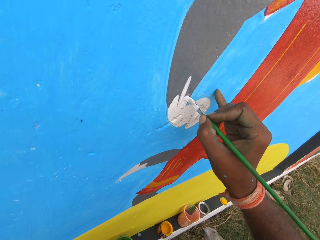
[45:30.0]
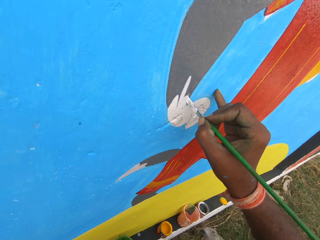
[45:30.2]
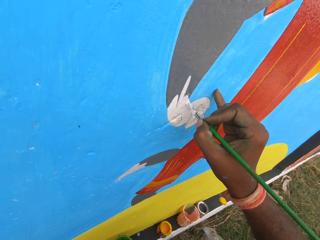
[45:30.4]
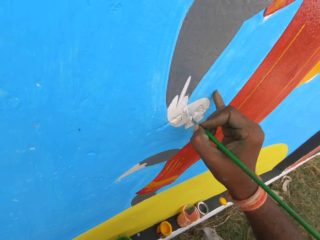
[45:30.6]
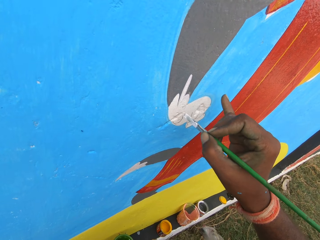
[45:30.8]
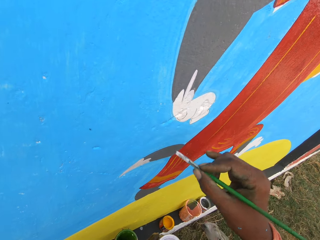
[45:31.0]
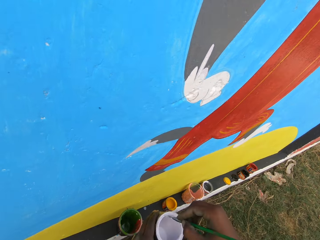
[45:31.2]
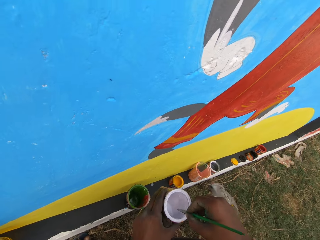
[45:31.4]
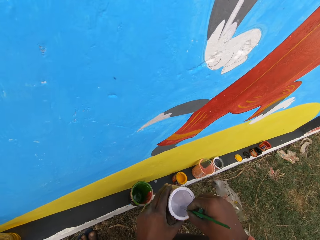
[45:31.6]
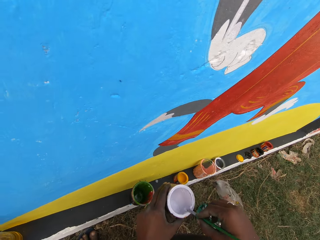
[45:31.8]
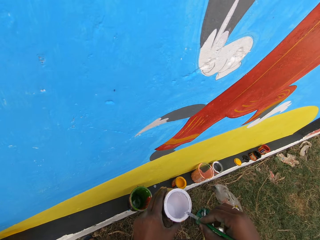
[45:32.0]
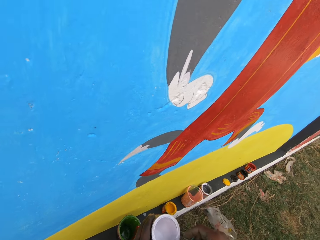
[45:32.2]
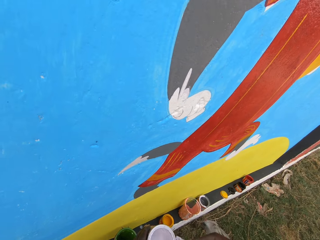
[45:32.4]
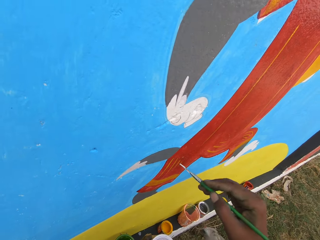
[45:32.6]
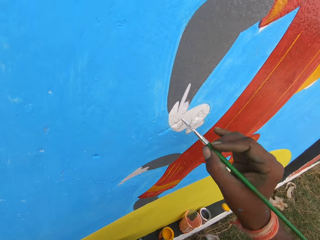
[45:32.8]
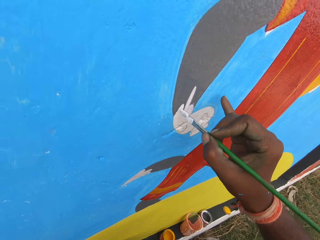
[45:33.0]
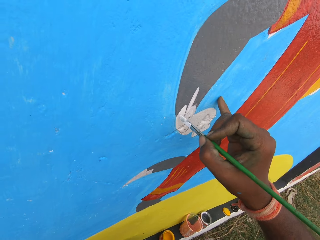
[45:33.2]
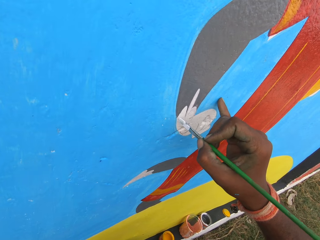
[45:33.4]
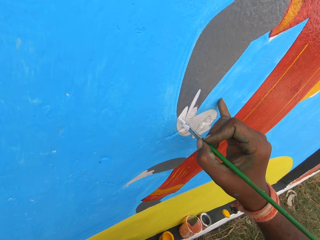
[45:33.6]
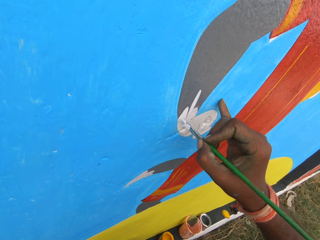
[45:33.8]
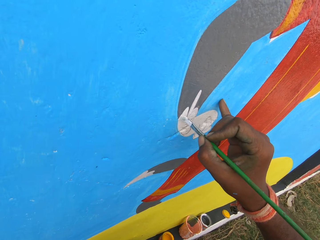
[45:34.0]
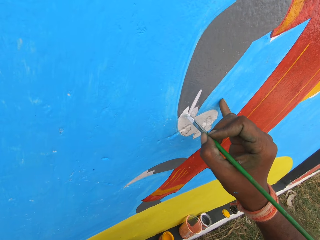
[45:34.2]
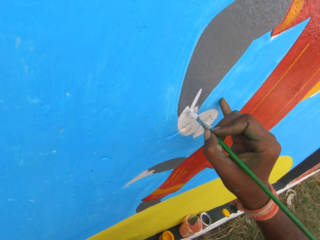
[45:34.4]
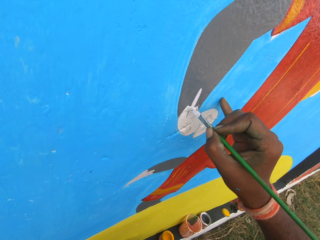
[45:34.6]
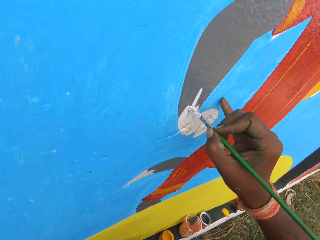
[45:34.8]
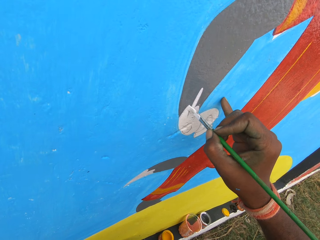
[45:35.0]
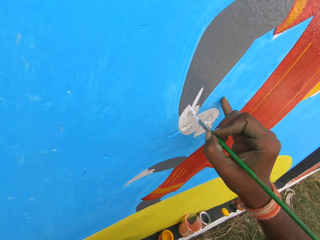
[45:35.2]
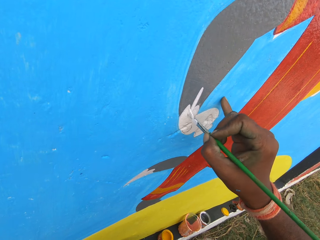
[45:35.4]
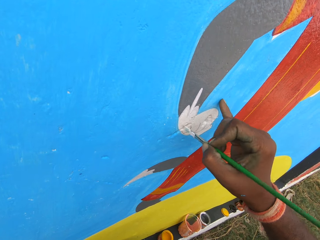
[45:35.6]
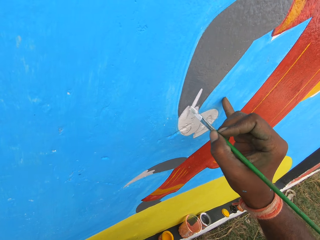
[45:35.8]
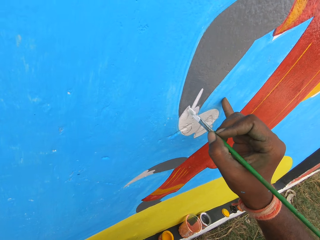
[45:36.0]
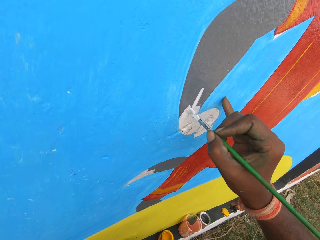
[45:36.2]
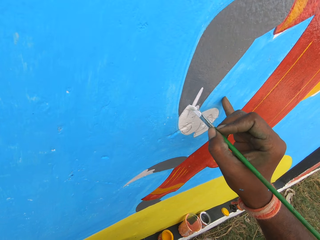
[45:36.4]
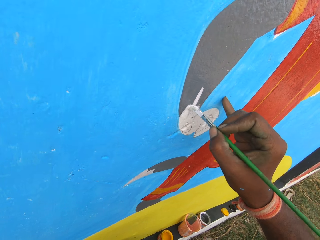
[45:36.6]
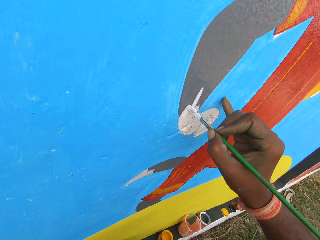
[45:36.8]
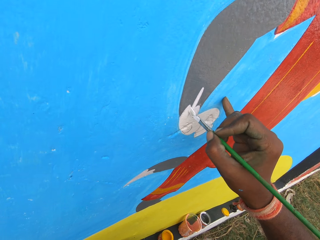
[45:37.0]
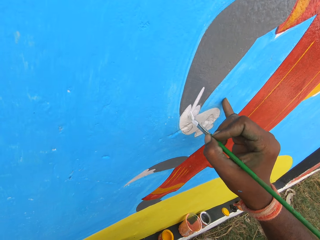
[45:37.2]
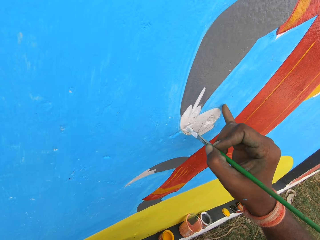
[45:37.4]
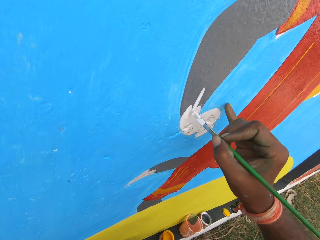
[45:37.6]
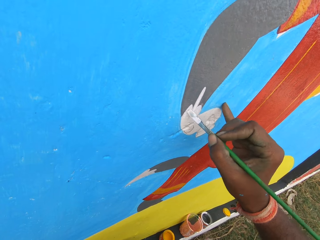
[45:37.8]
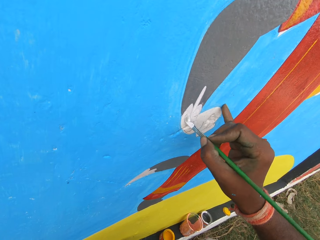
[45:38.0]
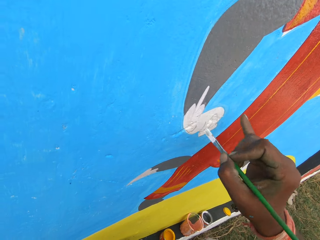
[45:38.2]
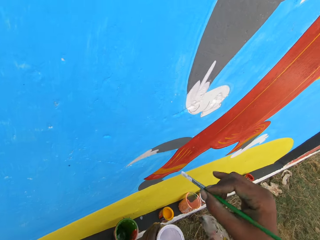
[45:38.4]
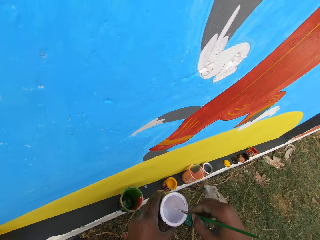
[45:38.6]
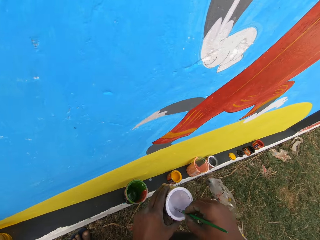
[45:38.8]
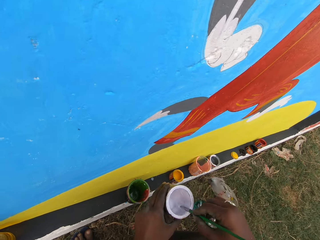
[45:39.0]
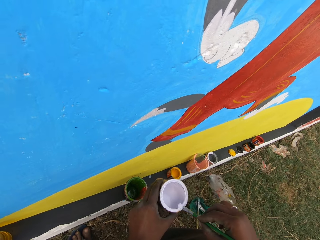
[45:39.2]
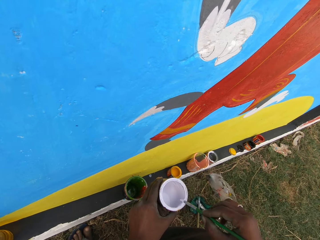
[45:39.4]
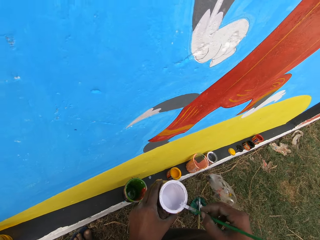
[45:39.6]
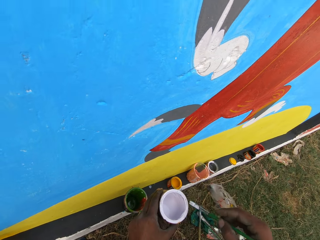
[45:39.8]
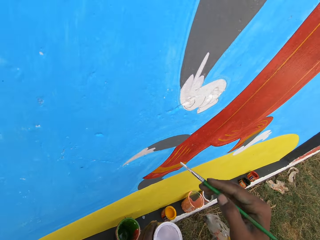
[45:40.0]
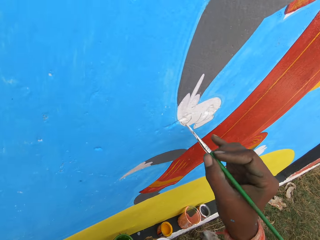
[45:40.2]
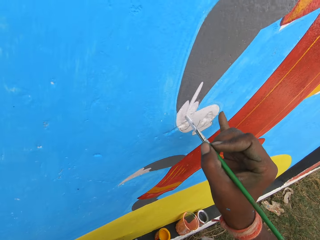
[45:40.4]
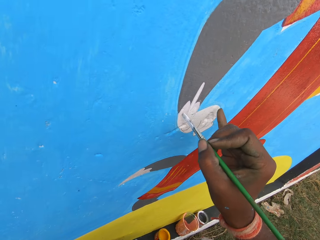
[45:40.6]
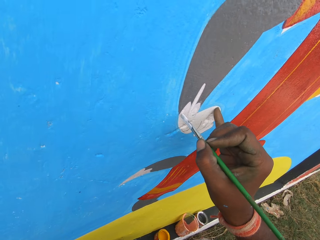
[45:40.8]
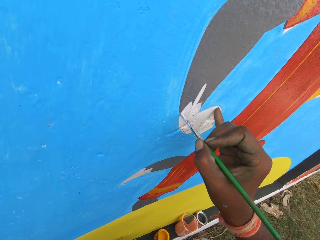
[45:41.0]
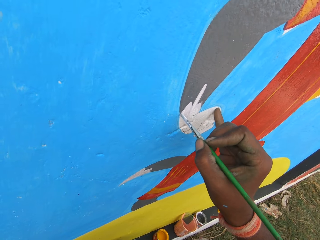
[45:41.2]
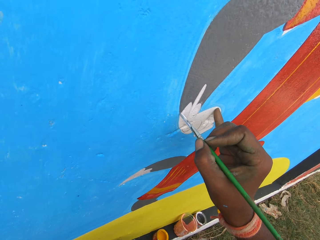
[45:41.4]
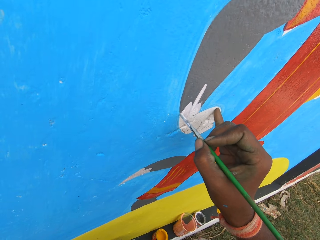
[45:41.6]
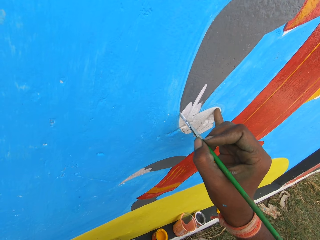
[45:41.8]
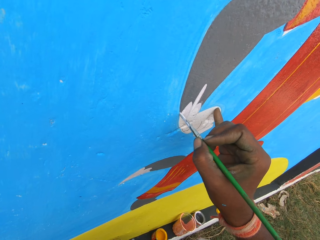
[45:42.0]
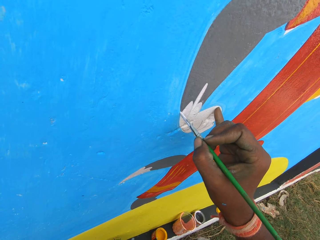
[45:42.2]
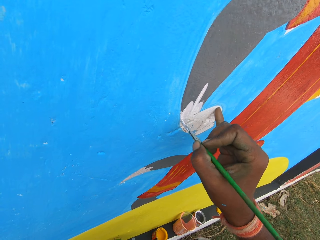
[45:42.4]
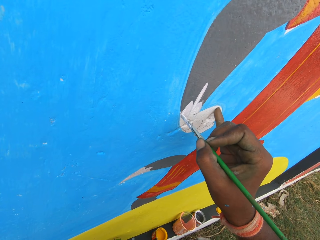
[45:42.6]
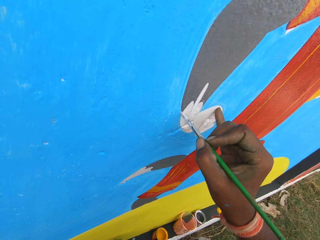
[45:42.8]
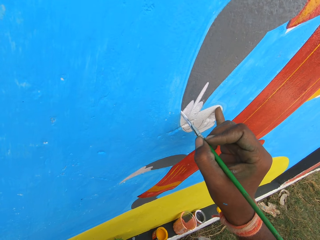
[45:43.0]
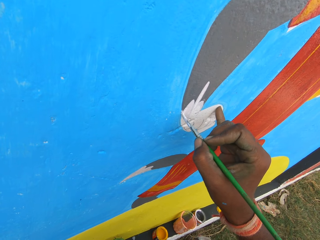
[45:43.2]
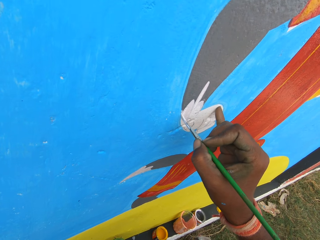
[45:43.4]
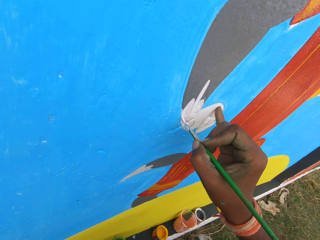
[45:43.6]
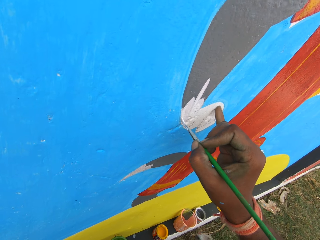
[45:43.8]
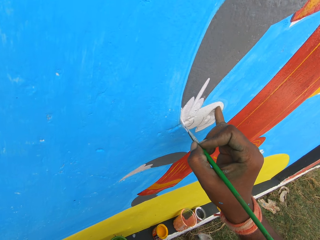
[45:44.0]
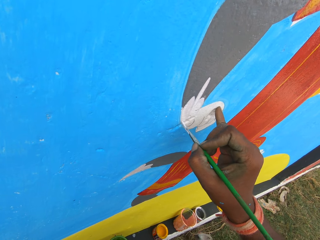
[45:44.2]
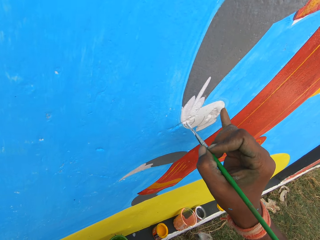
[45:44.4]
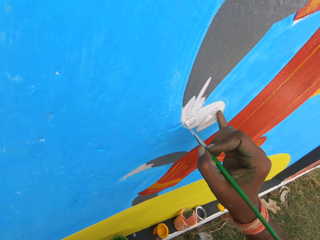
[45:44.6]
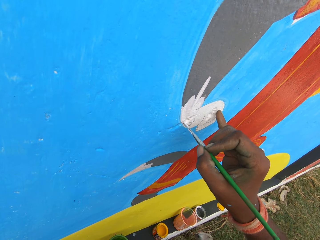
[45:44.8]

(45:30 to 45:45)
The camera wearer dips the paint brush, a filbert painting brush, in the paint can with his right hand. He rubs the paint brush on the edge of the paint can. He paints the wall with the paint brush. He dips the paint brush in the paint can with his right hand. He rubs the paint brush on the edge of the paint can. He paints the wall with the paint brush.

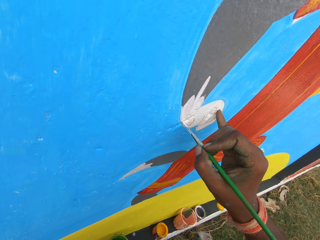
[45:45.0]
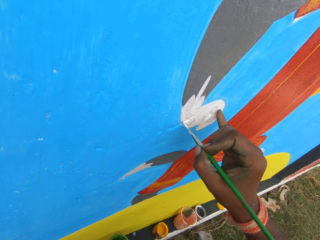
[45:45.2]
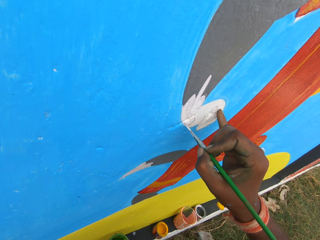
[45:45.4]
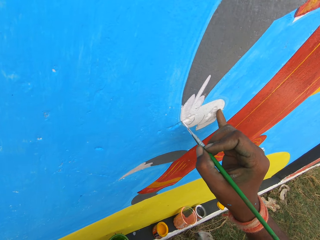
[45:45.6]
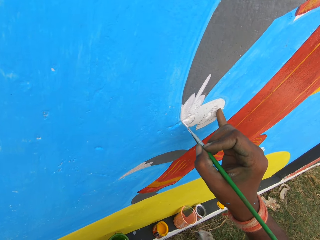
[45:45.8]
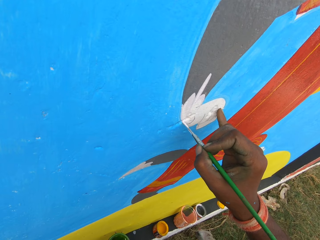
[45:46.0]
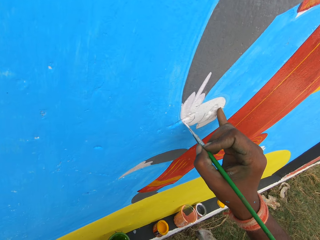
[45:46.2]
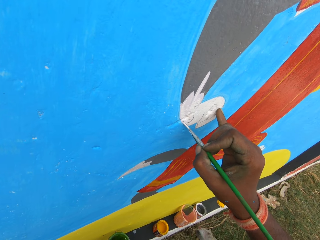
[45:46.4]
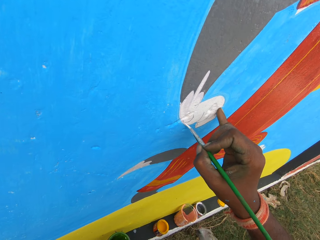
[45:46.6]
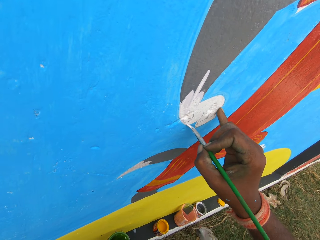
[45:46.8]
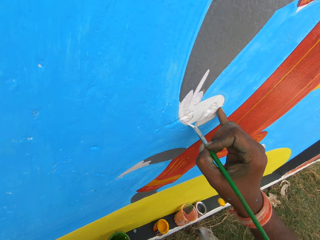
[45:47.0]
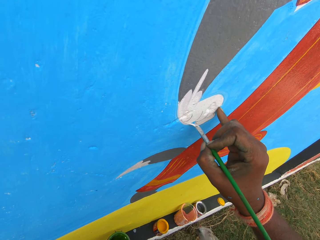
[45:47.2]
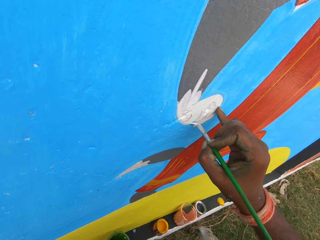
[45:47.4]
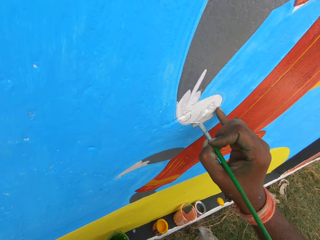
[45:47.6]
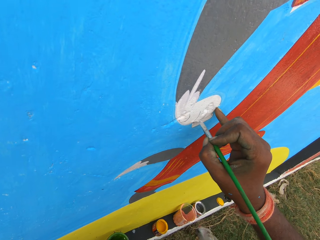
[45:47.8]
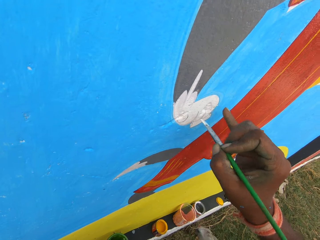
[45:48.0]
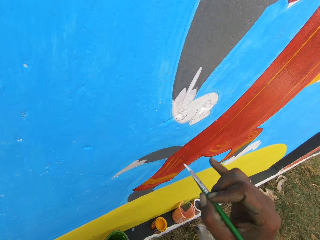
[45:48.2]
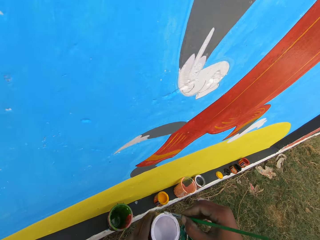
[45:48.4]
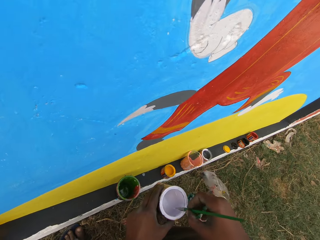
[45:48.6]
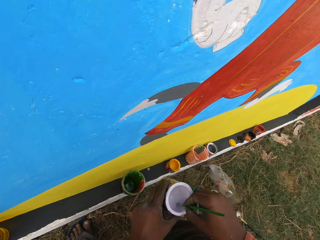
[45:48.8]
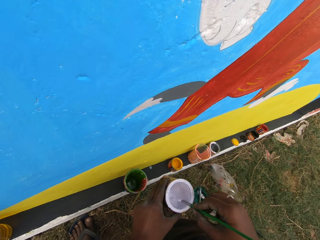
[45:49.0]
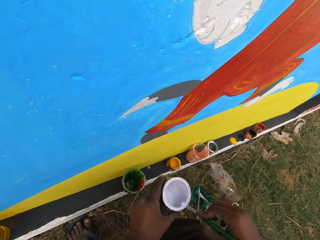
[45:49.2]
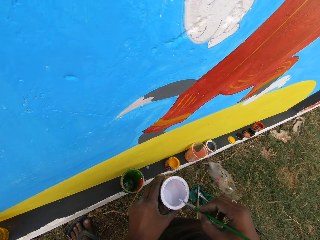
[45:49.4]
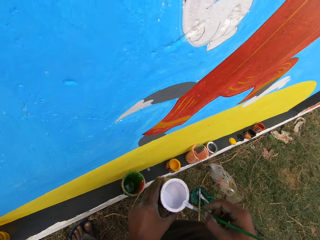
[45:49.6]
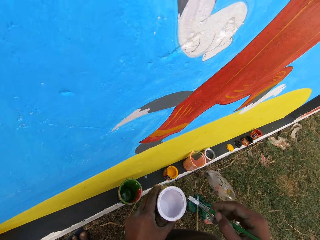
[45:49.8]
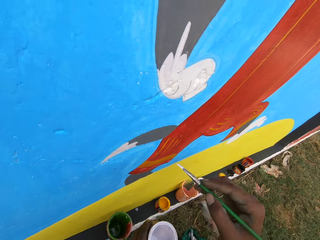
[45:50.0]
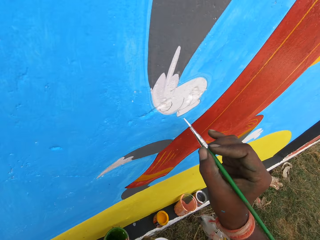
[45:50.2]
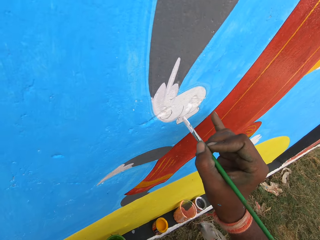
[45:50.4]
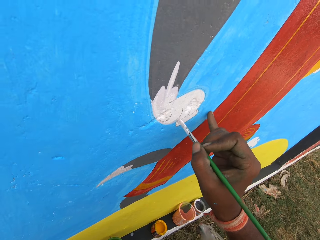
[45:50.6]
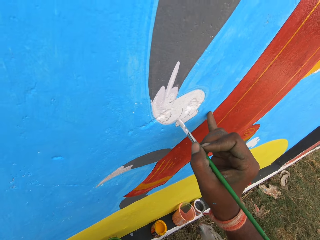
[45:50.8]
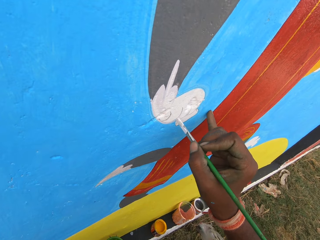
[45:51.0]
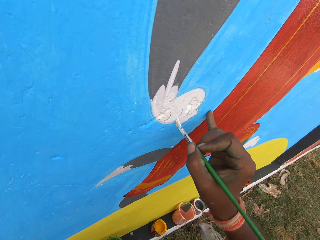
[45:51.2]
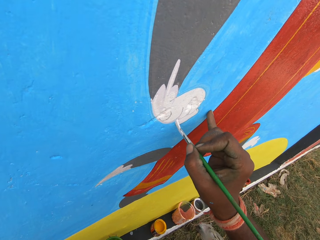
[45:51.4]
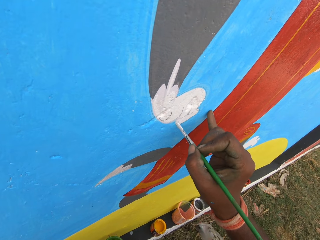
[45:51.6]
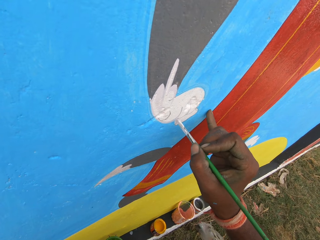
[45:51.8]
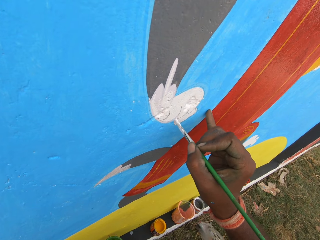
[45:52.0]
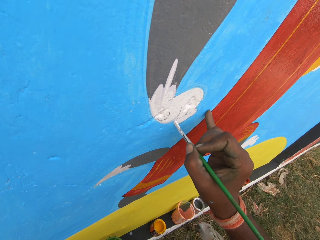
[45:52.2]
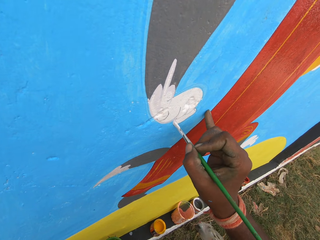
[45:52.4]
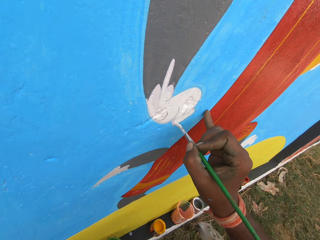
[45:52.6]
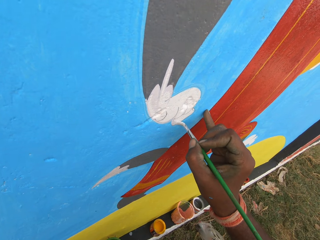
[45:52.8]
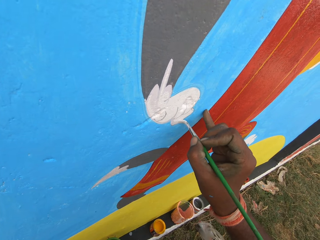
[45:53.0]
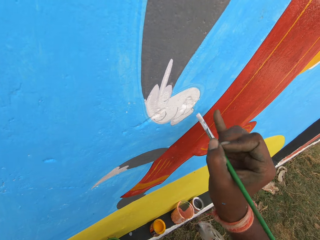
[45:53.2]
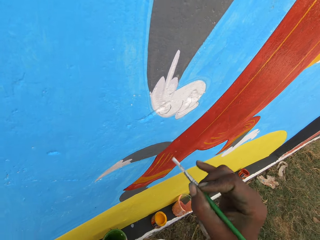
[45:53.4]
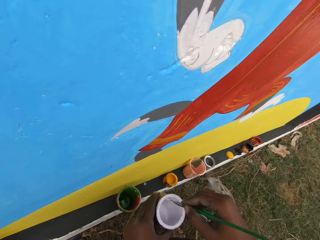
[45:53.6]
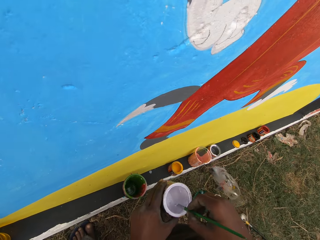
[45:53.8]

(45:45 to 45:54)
The camera wearer dips the paint brush, a filbert painting brush, in the paint can with his right hand. He rubs the paint brush on the edge of the paint can. He paints the wall with the paint brush.
